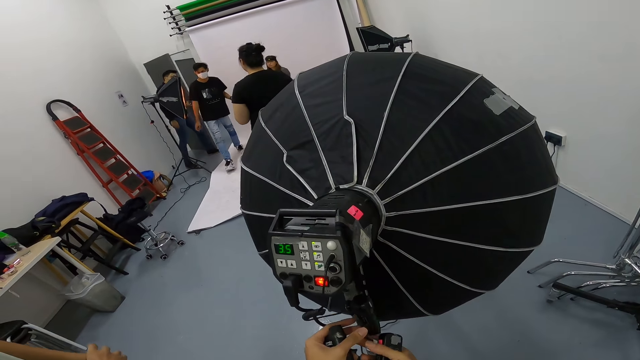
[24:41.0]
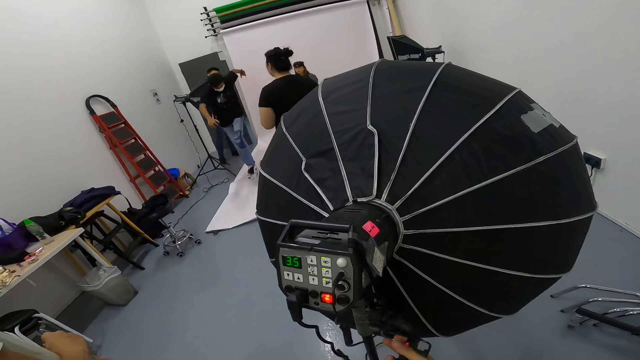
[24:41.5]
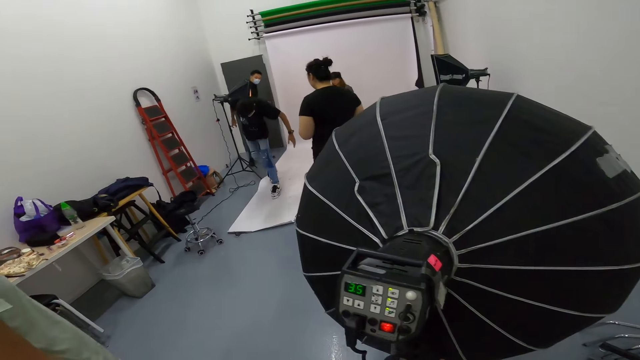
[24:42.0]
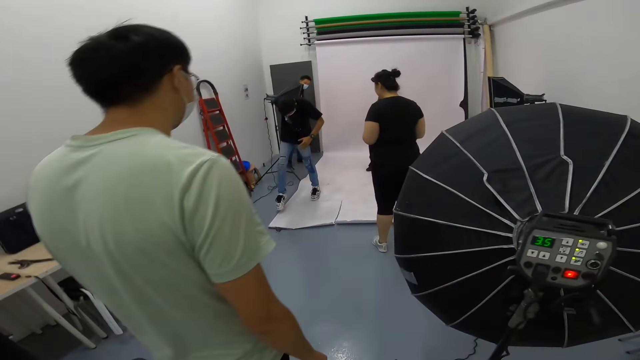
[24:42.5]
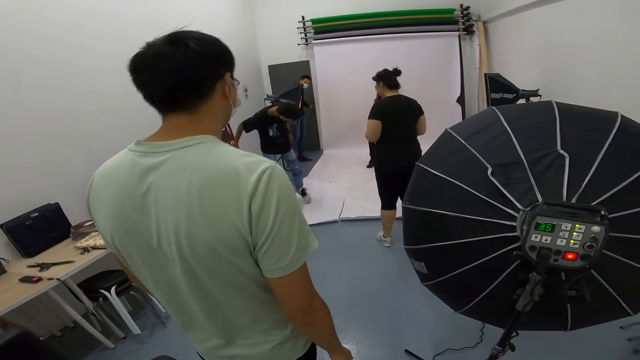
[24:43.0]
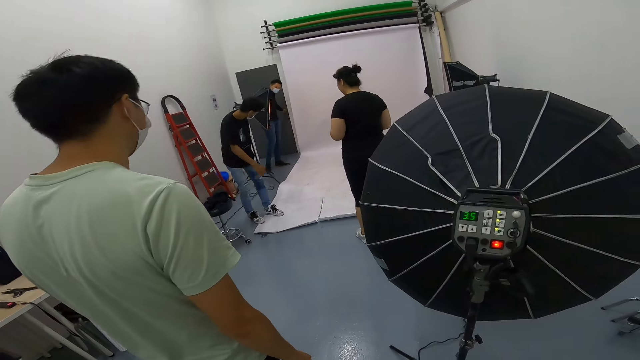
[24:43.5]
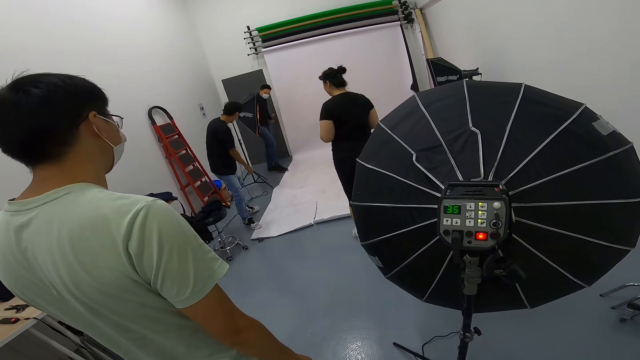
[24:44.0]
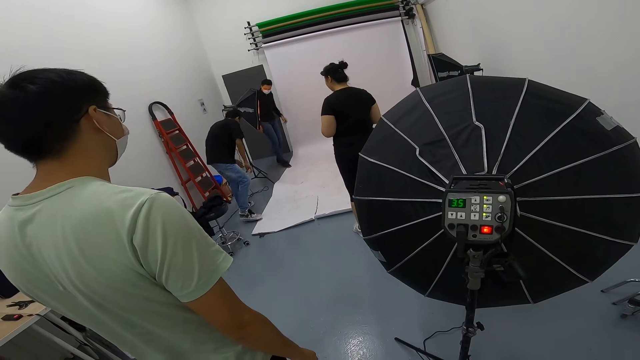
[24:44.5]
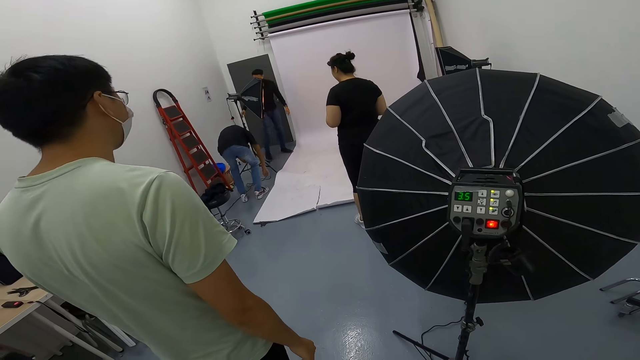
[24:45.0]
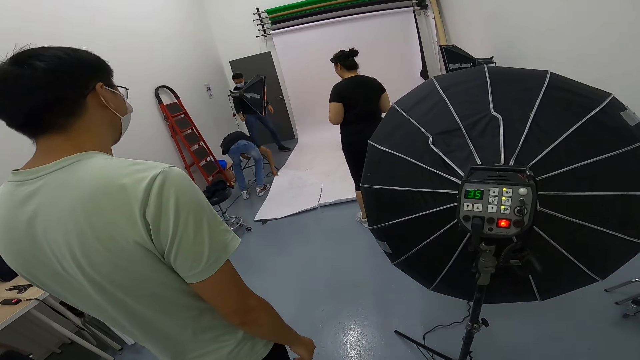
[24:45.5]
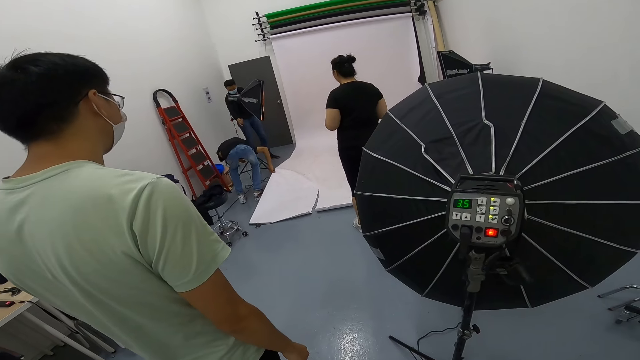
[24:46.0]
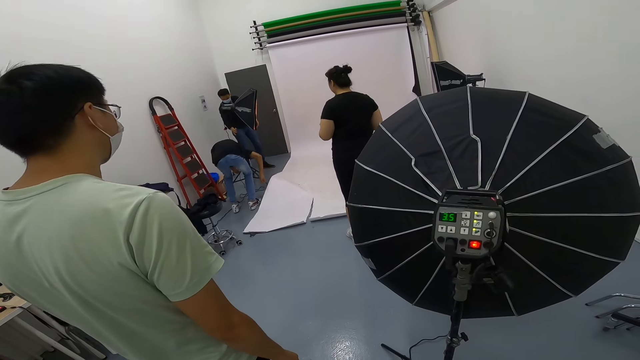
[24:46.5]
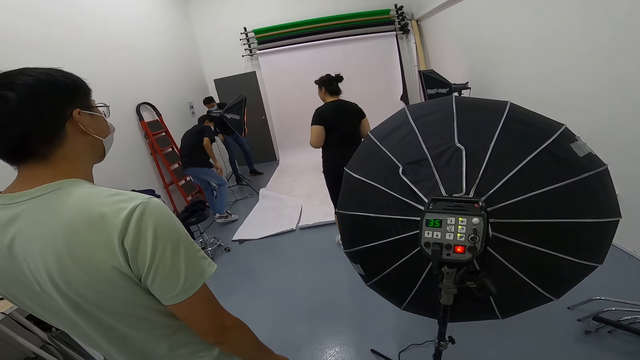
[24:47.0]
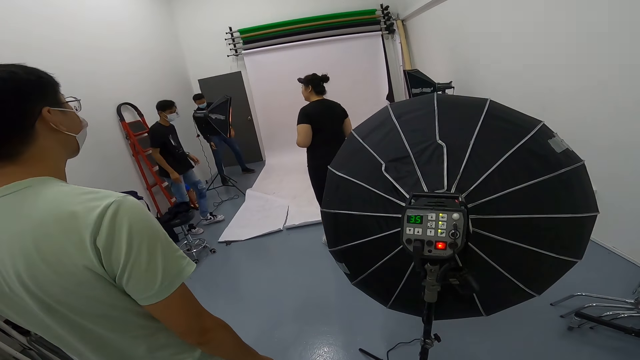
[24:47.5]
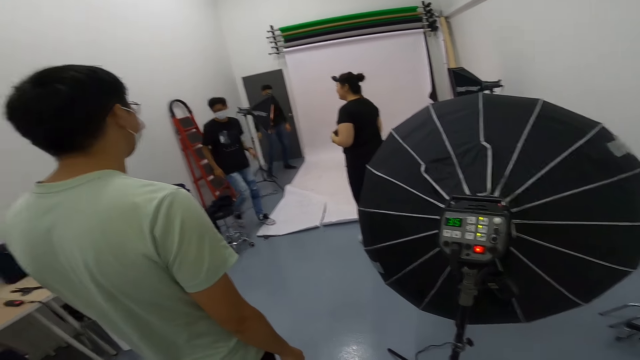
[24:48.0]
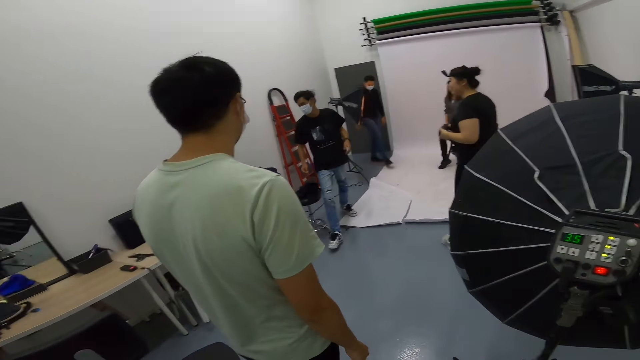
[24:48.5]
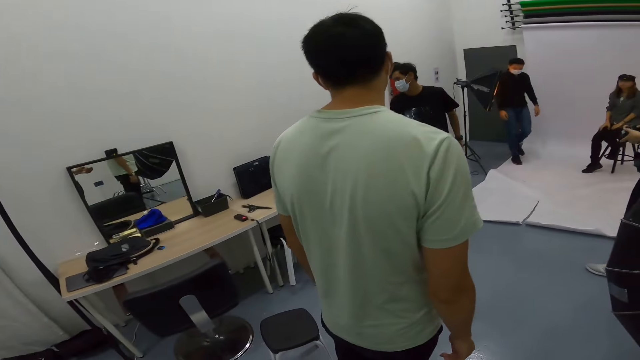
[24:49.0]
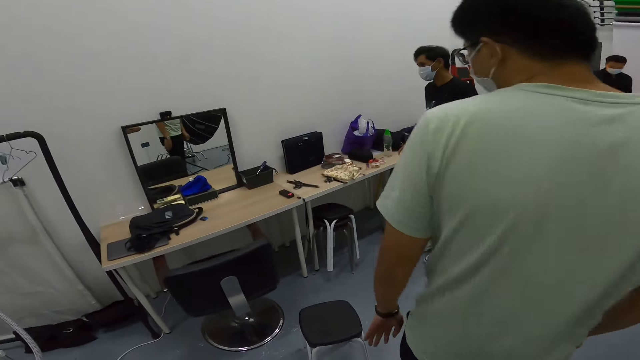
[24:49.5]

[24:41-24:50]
A man adjusts the paper.

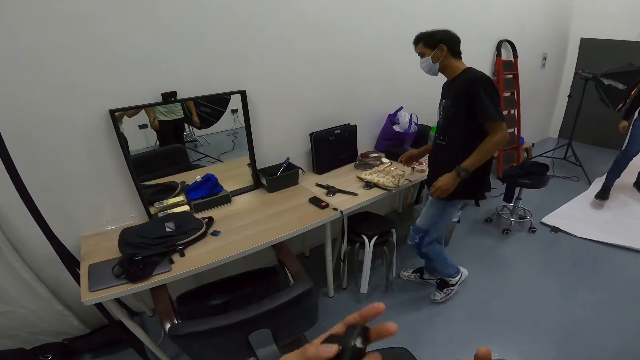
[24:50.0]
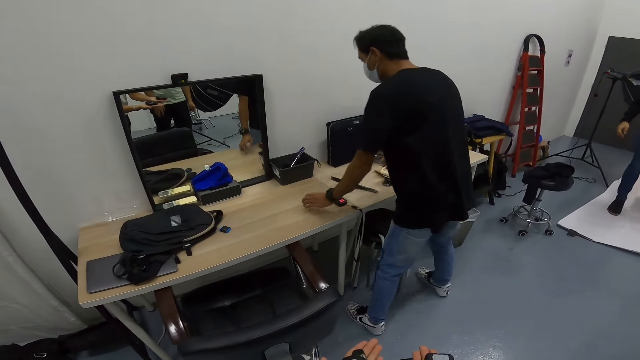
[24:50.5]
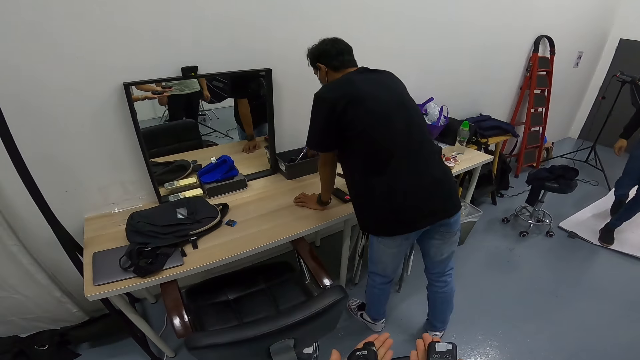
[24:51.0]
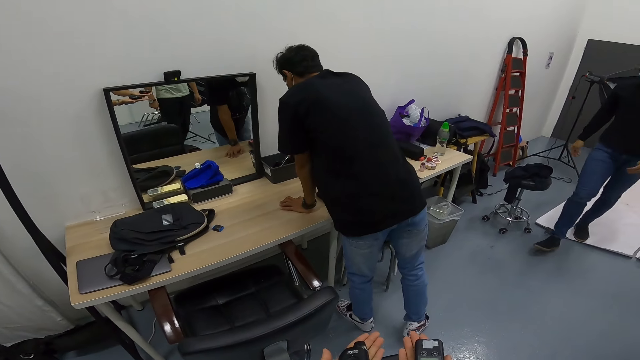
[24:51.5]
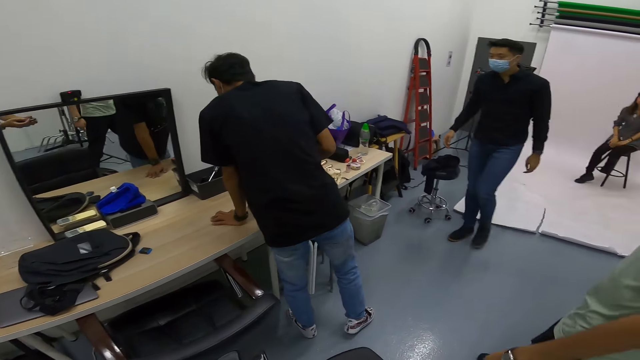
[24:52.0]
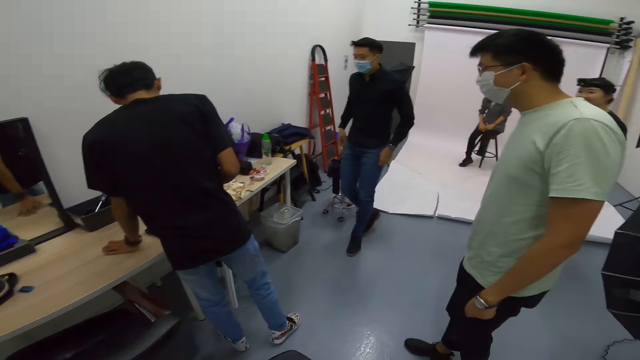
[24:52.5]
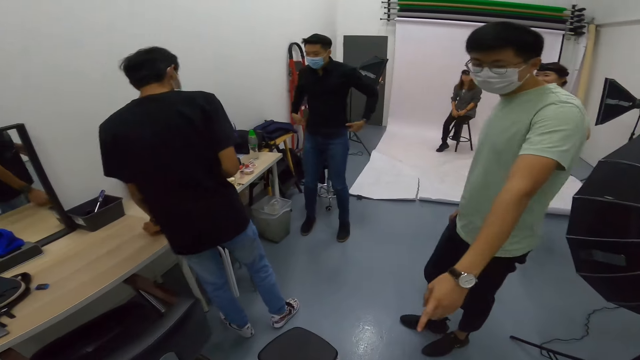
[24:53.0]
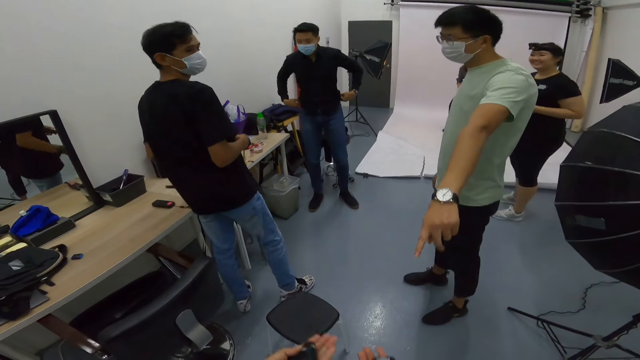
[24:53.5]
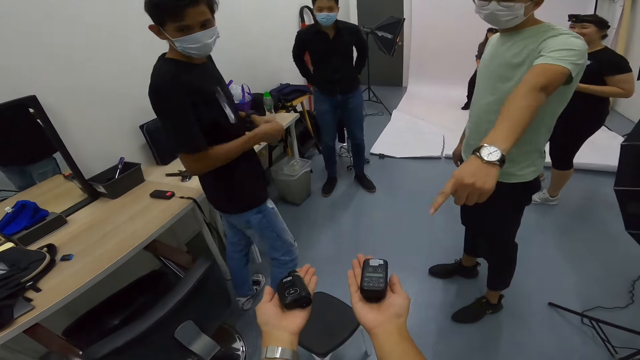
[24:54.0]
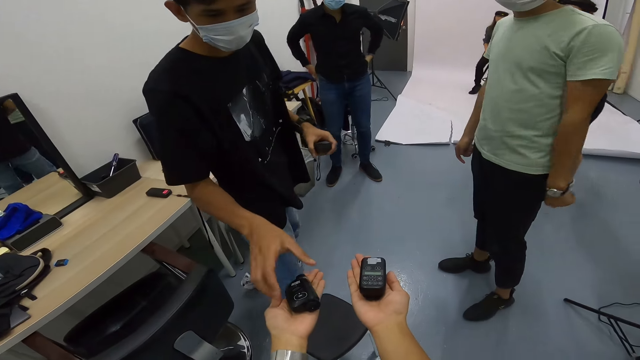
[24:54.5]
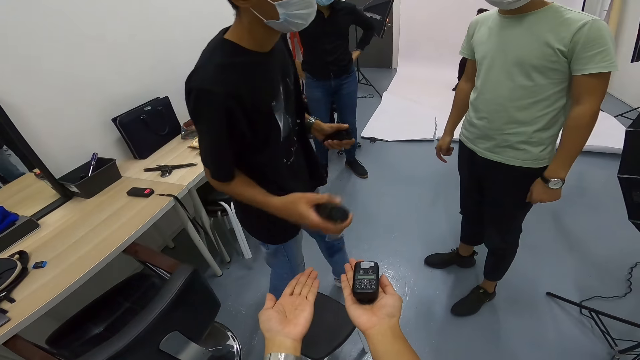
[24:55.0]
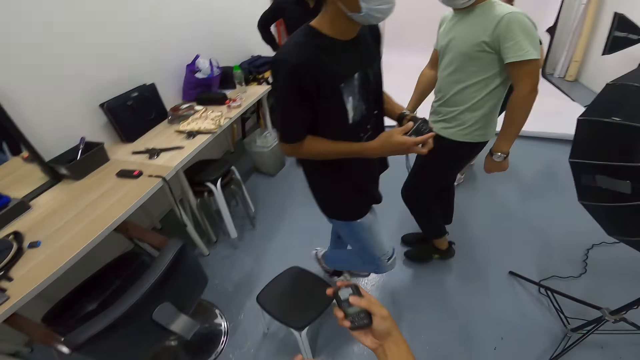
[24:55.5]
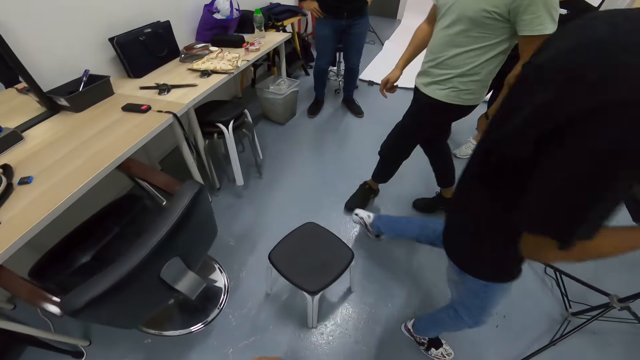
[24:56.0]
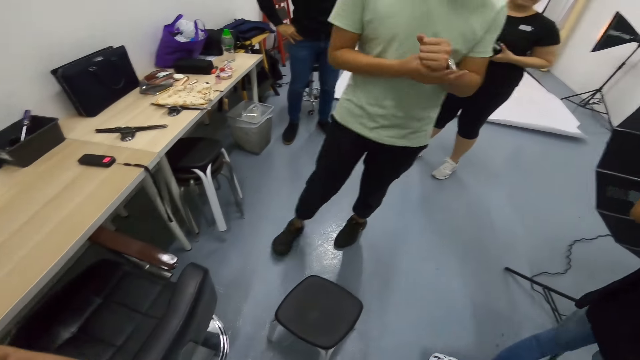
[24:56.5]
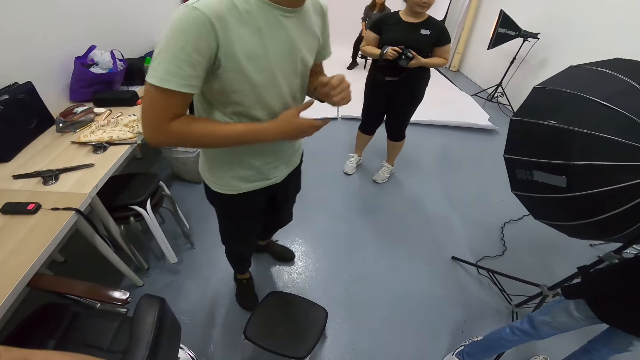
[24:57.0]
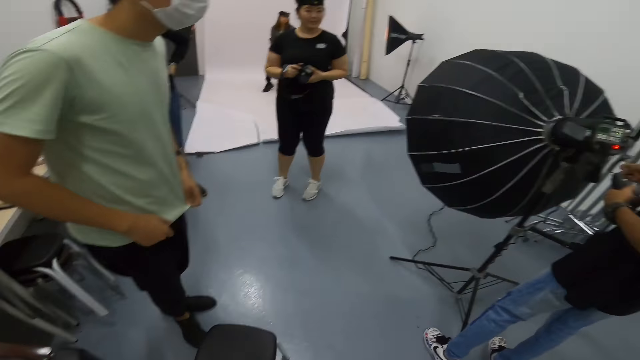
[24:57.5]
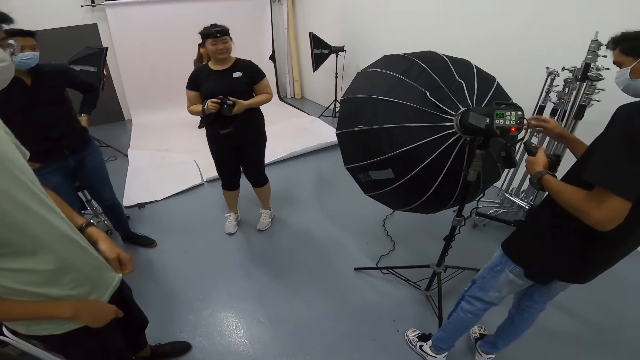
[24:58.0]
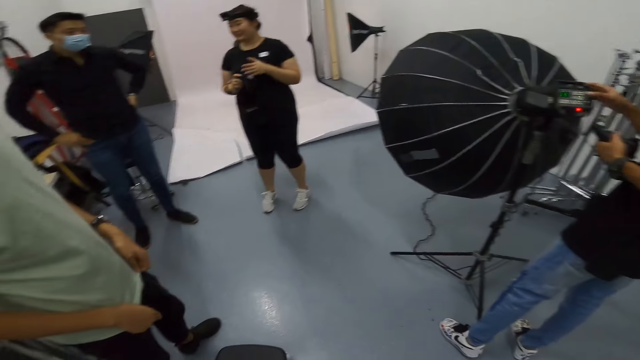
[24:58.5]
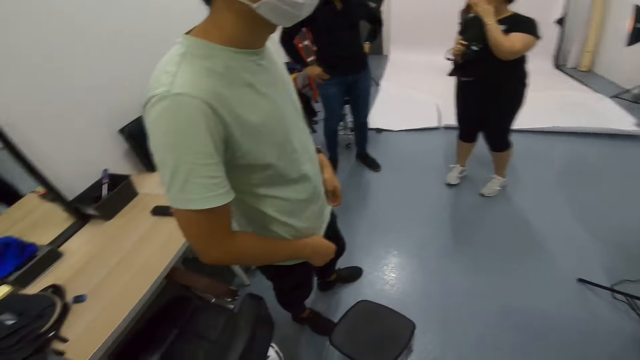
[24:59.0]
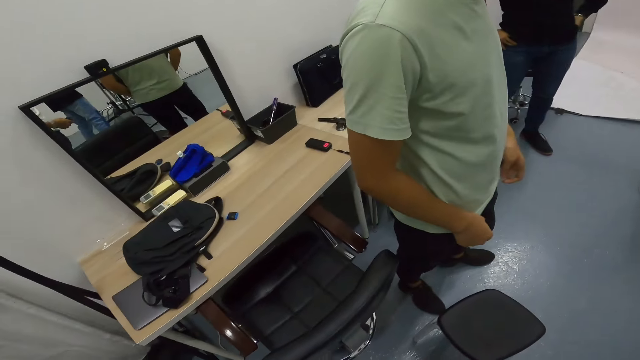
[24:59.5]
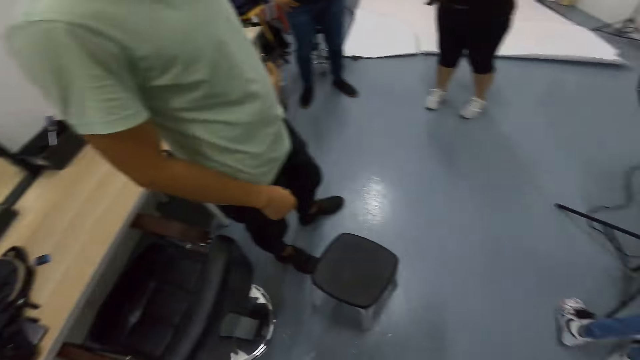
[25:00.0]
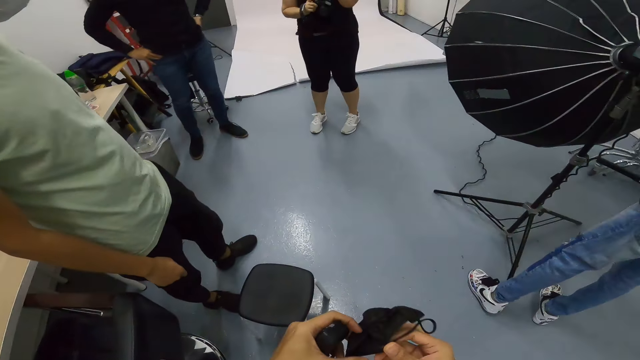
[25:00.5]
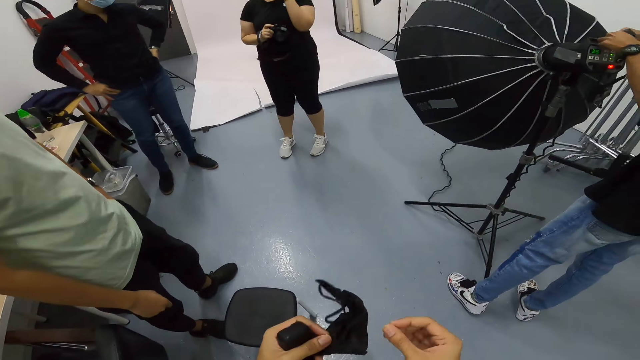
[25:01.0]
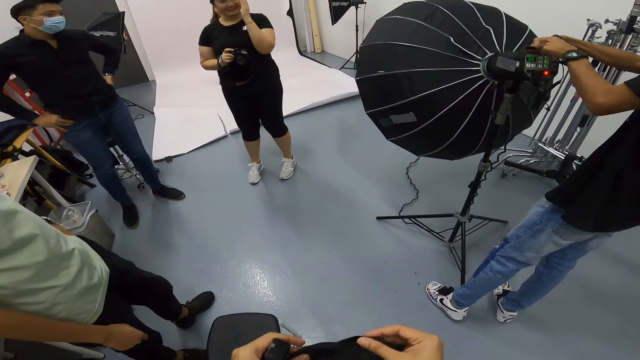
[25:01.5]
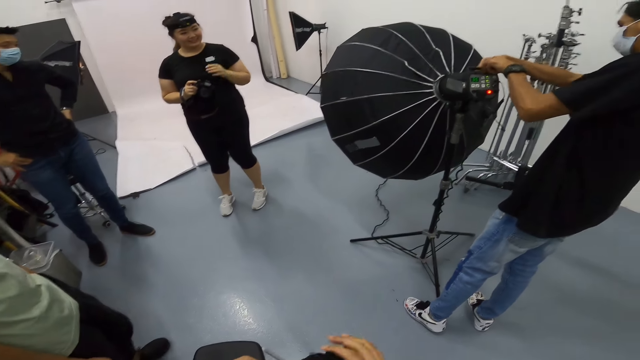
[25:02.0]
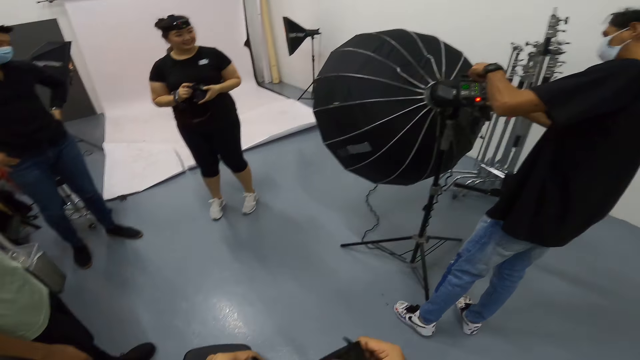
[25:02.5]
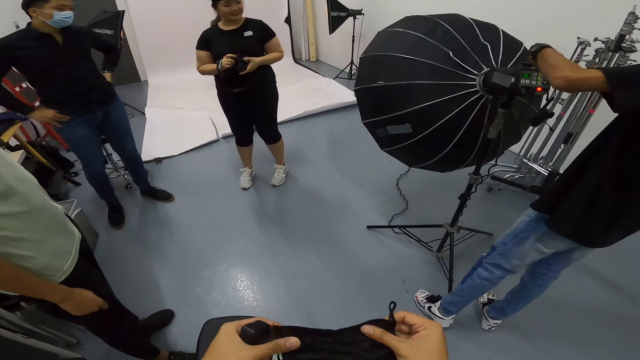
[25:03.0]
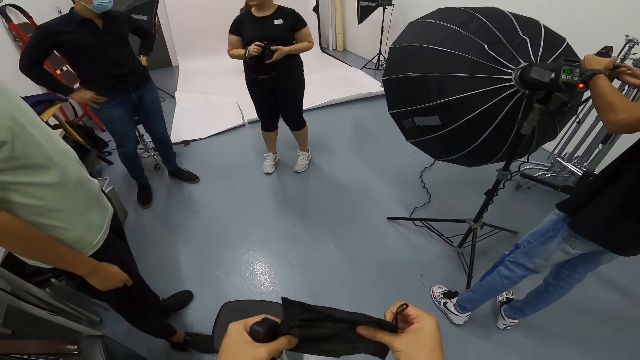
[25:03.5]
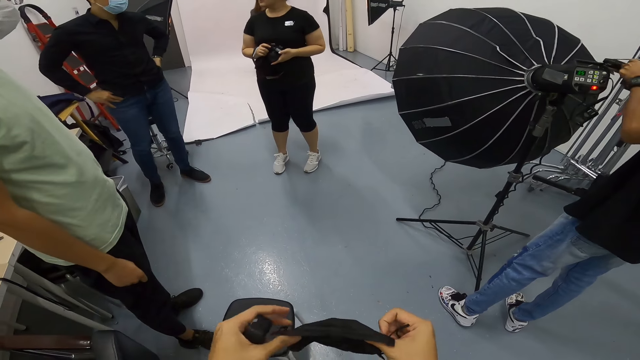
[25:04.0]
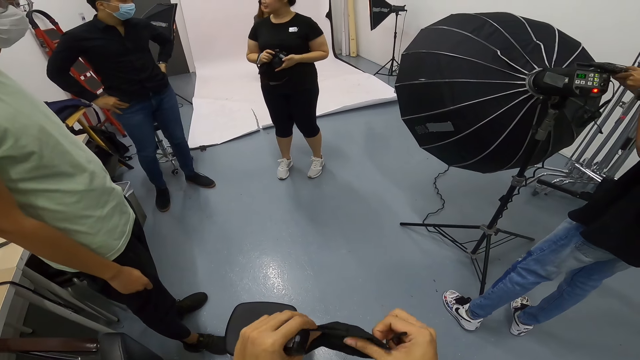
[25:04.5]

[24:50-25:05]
A man searches for something in the container. The man checks something on the table. The camera wearer shows another man and the first man the gadgets in his hand. The first man picks one gadget from the camera wearer's left hand. The man adjusts the studio light with the gadget.
